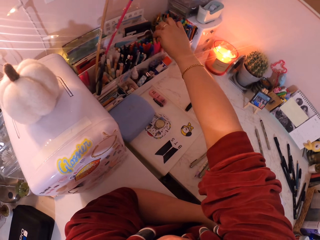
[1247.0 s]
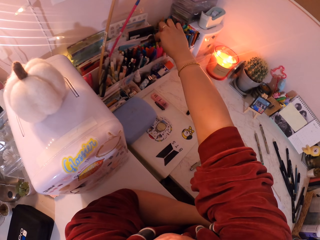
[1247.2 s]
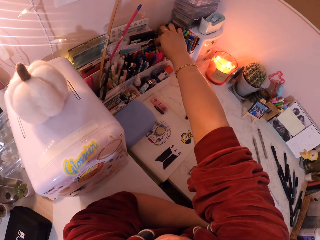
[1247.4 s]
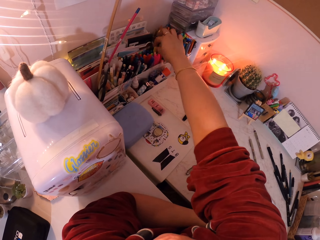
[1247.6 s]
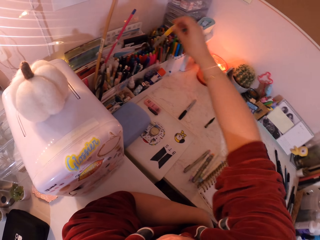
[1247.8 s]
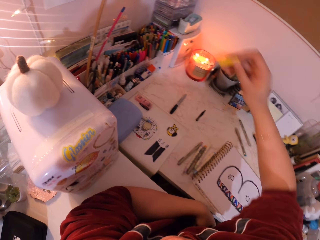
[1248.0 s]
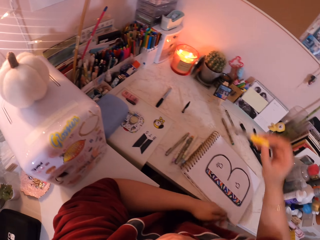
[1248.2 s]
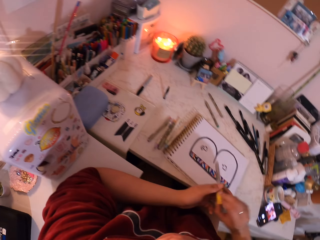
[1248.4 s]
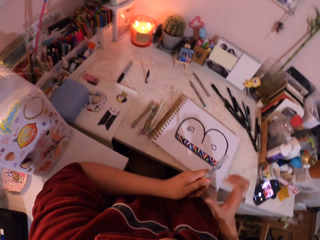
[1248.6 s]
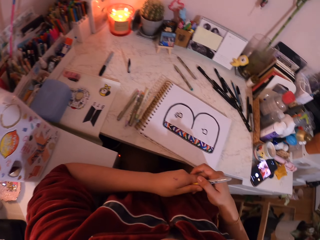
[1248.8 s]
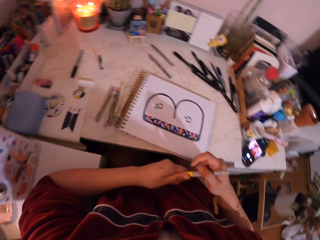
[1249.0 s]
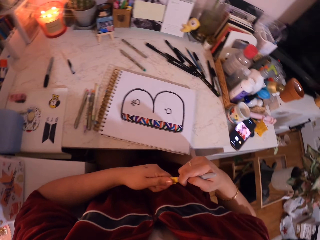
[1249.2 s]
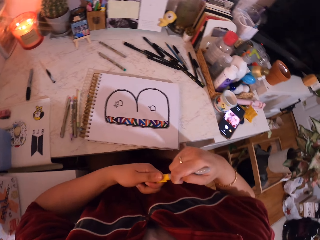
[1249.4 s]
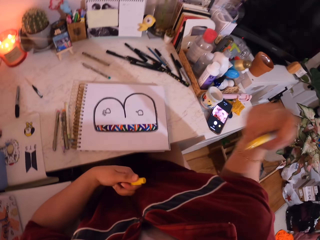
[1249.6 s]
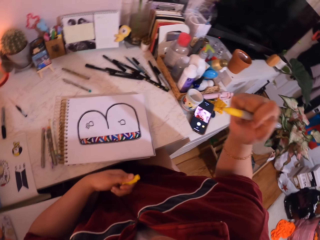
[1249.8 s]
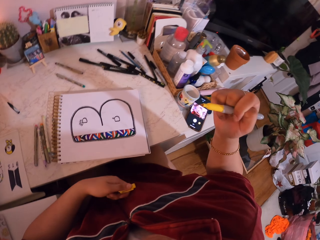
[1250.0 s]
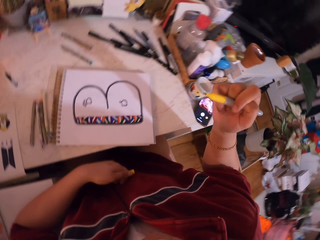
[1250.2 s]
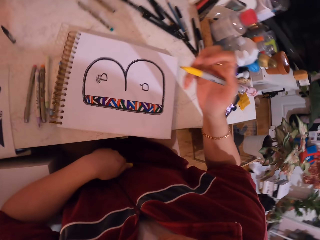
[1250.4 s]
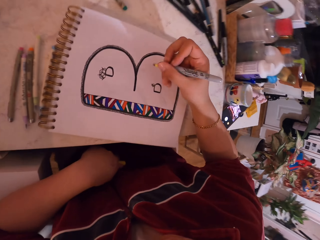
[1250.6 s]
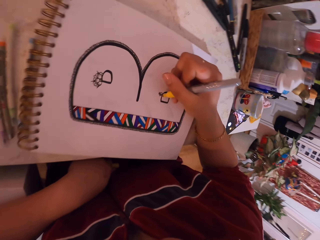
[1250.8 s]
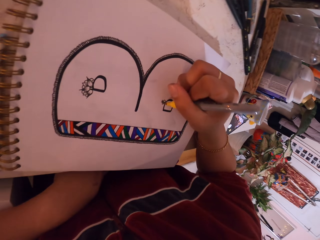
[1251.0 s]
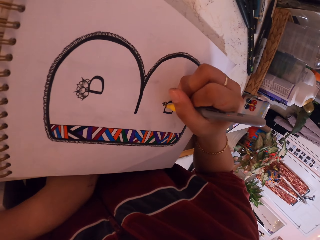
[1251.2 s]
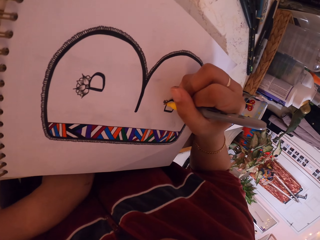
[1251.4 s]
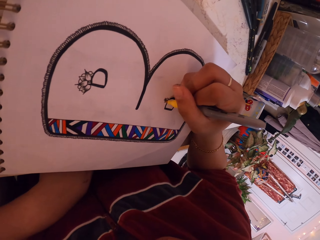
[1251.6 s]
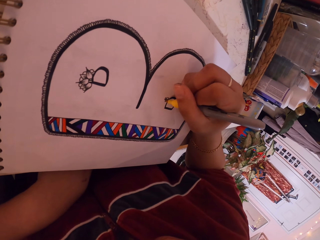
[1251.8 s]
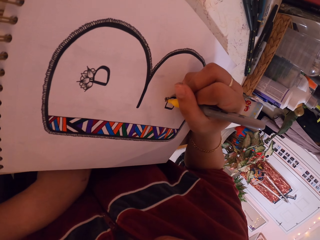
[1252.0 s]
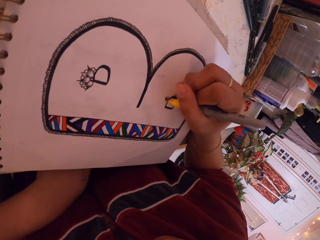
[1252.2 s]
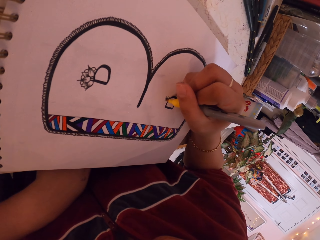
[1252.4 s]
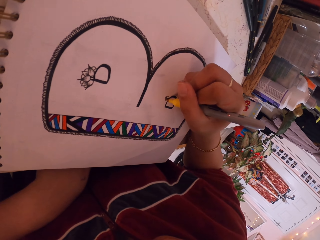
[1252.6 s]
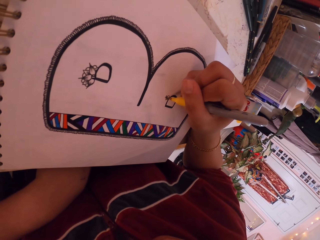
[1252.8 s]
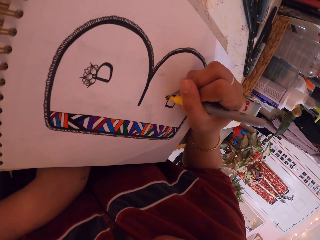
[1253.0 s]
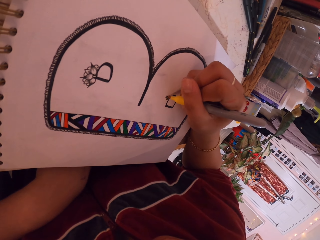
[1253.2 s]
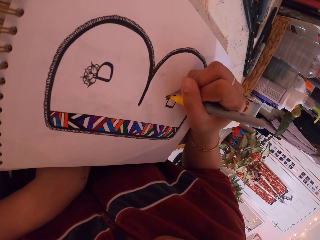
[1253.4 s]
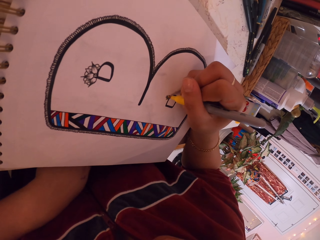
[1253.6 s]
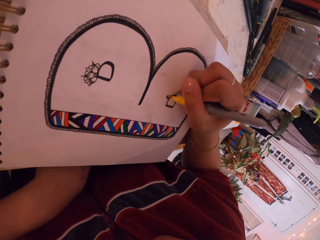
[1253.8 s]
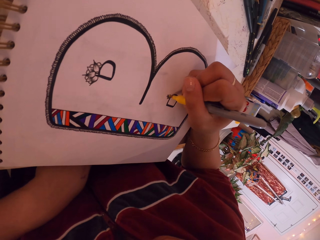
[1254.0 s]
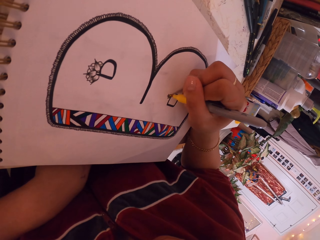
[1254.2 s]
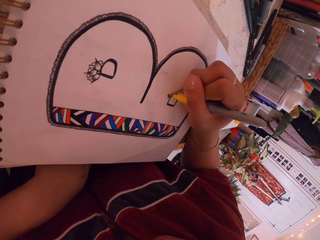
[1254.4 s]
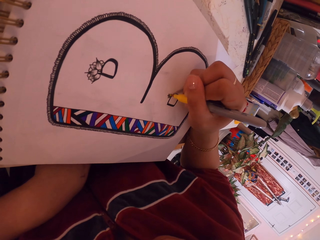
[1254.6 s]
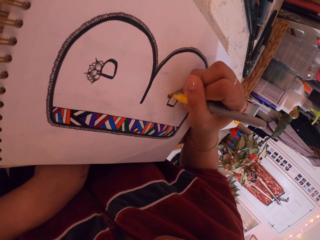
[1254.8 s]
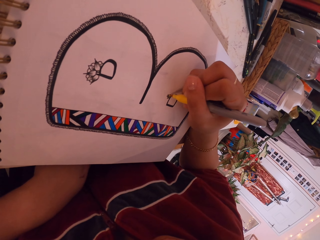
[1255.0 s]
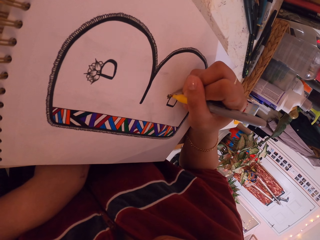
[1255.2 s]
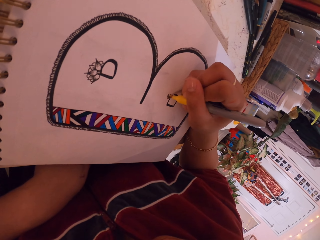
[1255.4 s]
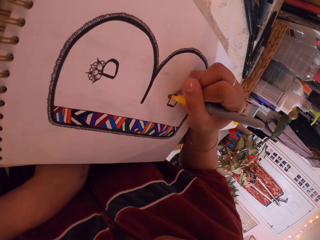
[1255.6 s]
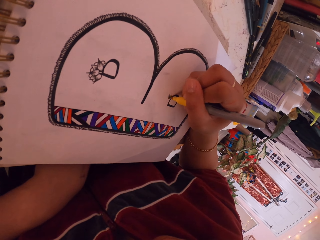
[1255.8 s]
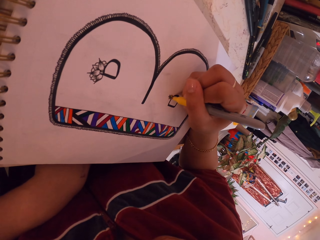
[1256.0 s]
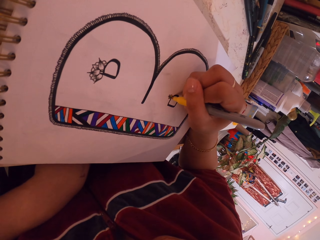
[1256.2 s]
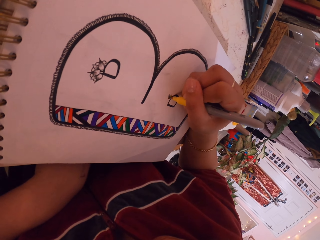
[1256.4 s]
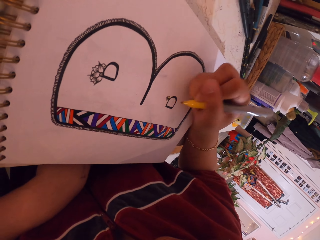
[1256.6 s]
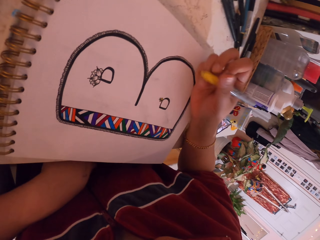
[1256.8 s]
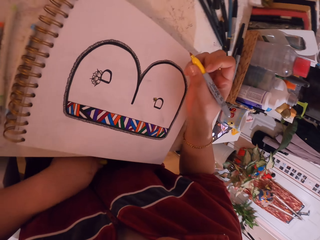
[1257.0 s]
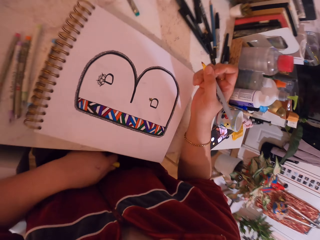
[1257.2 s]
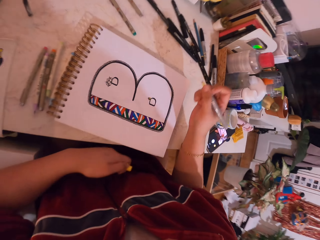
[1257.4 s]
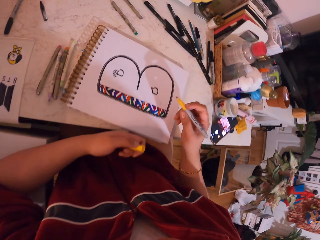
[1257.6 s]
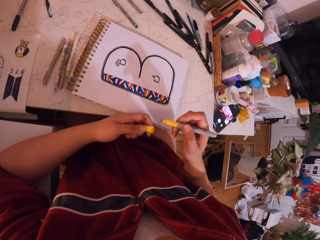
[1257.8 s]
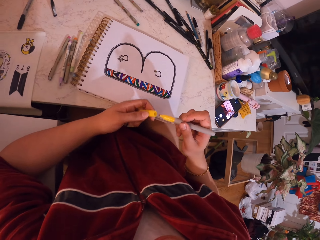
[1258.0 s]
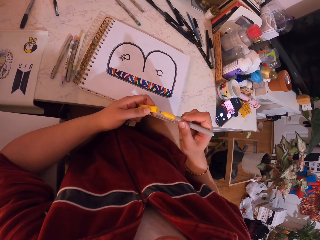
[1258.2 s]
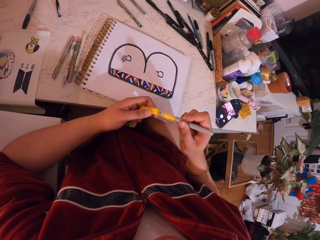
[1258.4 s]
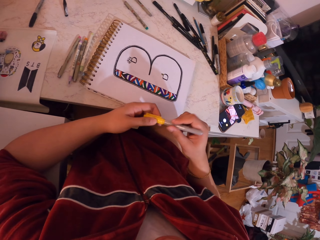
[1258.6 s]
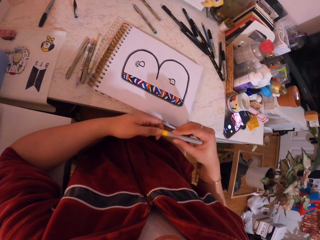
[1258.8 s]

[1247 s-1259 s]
The camera wearer picks up the pen. They remove the lid from the pen. They paint with the pen on the art. They put the lid on the pen.

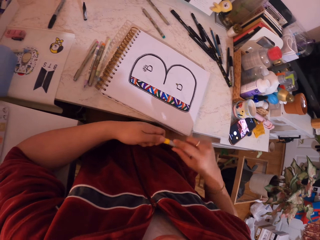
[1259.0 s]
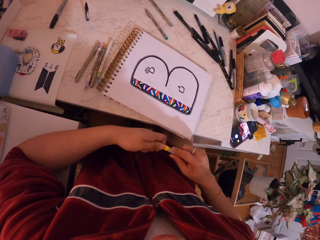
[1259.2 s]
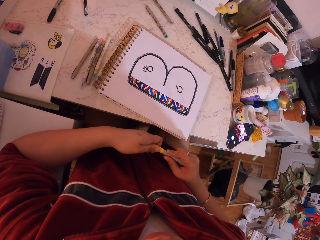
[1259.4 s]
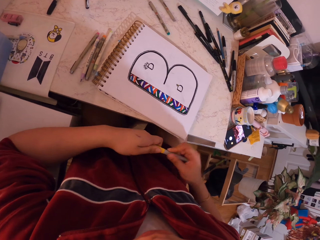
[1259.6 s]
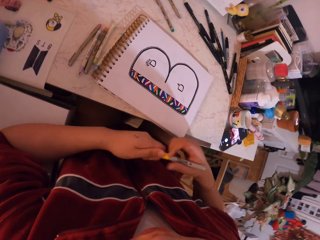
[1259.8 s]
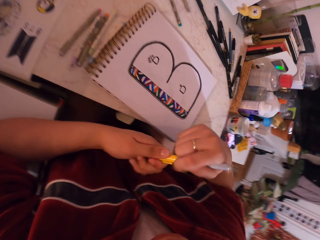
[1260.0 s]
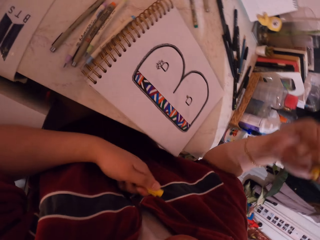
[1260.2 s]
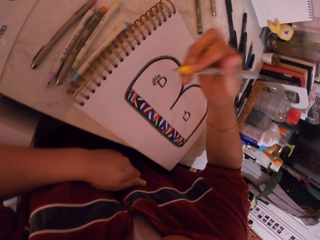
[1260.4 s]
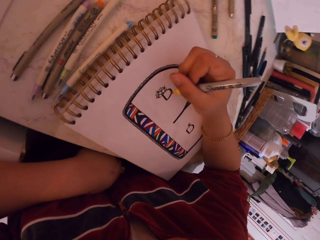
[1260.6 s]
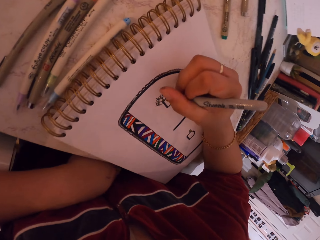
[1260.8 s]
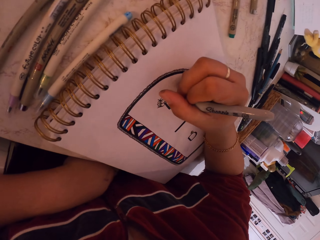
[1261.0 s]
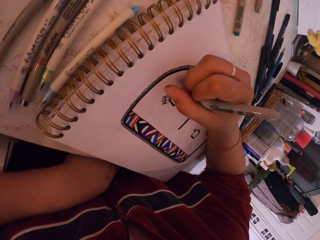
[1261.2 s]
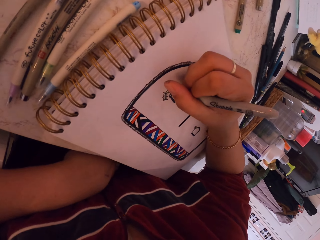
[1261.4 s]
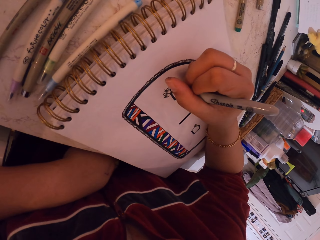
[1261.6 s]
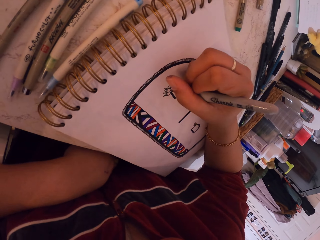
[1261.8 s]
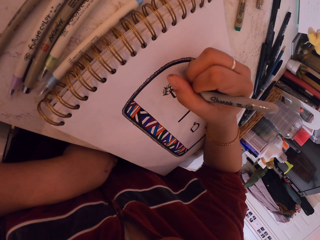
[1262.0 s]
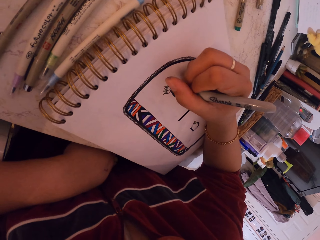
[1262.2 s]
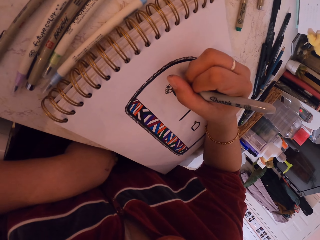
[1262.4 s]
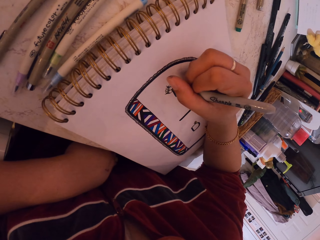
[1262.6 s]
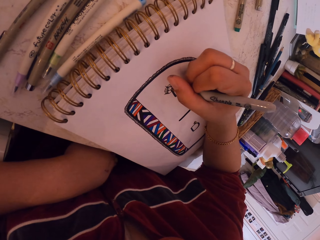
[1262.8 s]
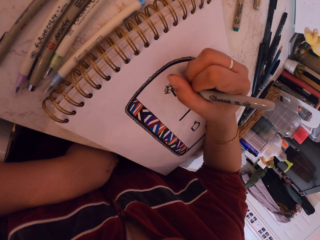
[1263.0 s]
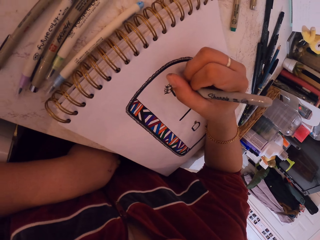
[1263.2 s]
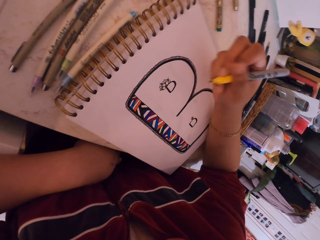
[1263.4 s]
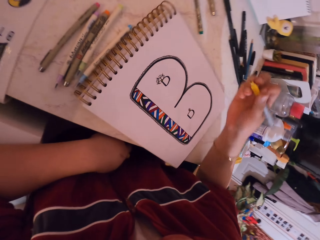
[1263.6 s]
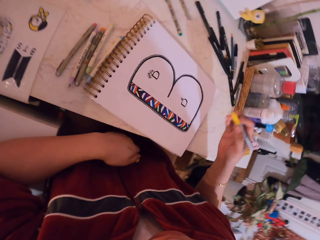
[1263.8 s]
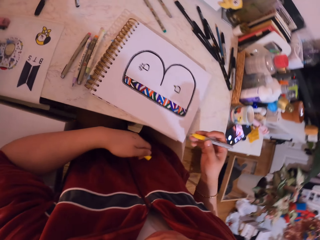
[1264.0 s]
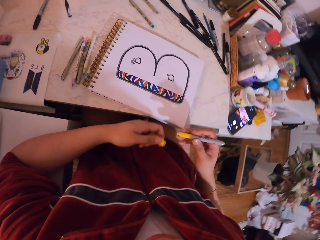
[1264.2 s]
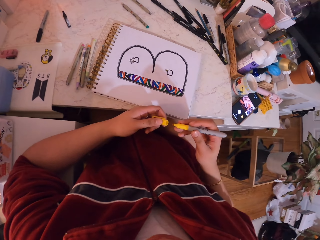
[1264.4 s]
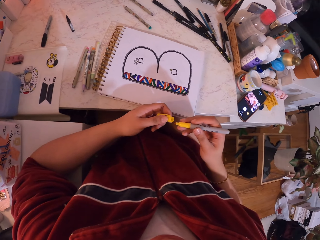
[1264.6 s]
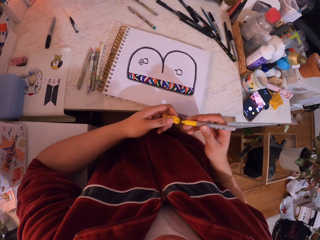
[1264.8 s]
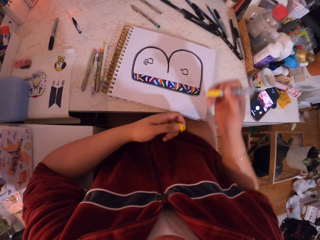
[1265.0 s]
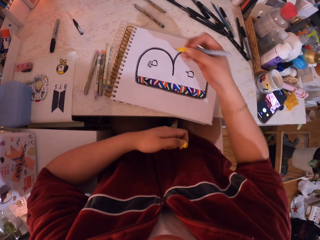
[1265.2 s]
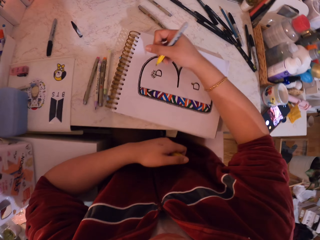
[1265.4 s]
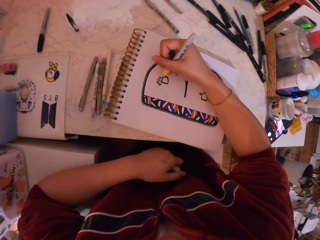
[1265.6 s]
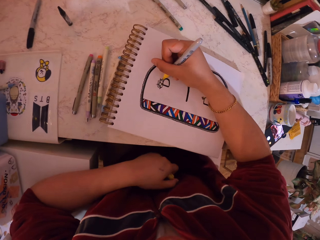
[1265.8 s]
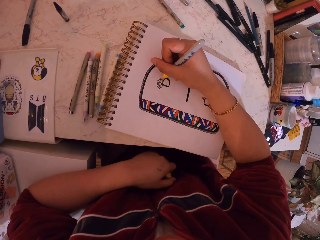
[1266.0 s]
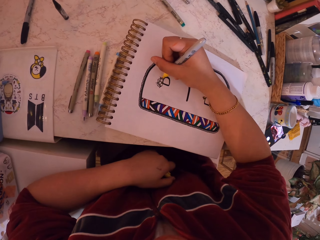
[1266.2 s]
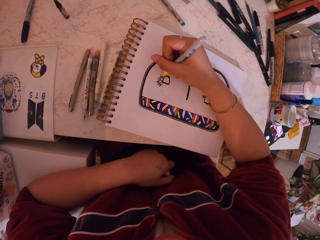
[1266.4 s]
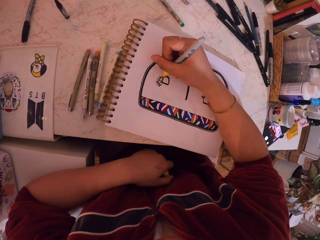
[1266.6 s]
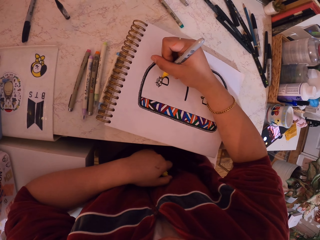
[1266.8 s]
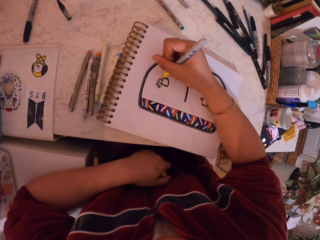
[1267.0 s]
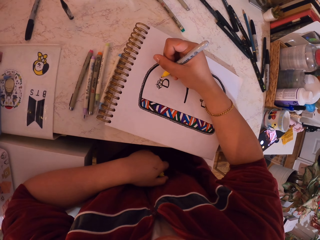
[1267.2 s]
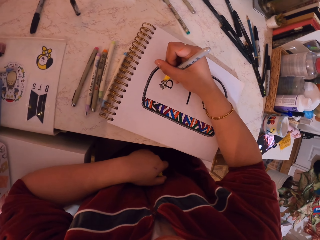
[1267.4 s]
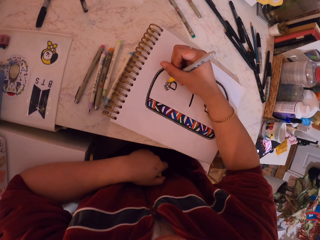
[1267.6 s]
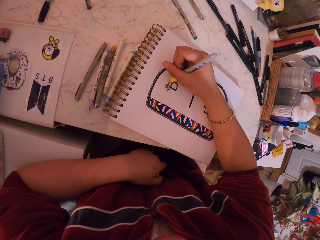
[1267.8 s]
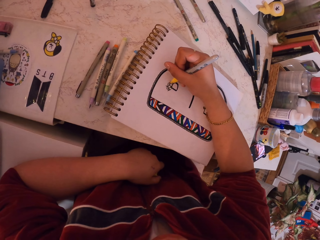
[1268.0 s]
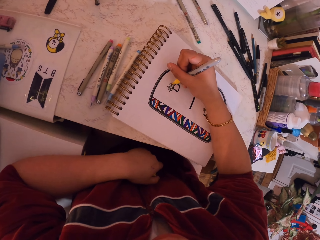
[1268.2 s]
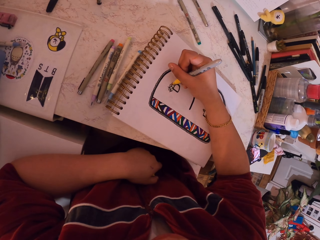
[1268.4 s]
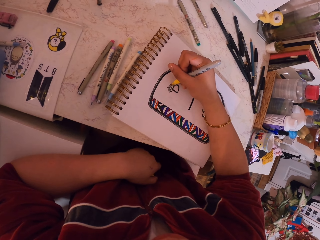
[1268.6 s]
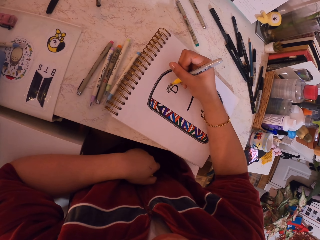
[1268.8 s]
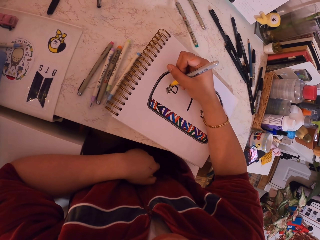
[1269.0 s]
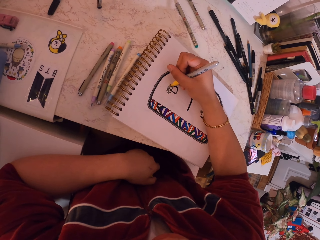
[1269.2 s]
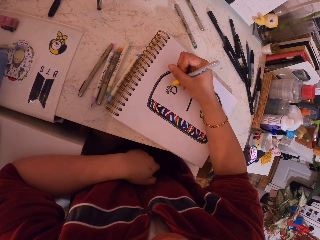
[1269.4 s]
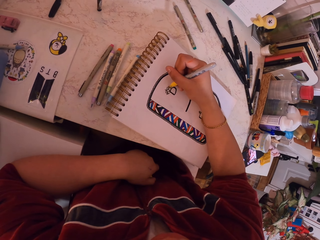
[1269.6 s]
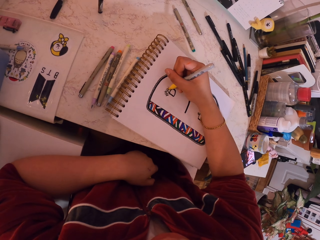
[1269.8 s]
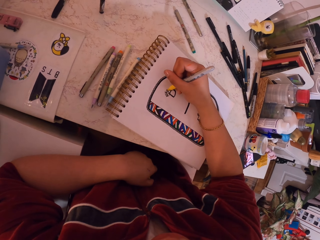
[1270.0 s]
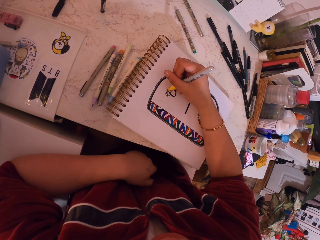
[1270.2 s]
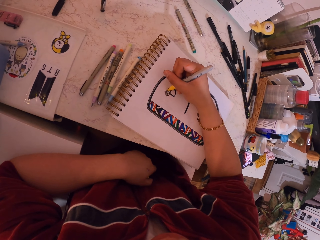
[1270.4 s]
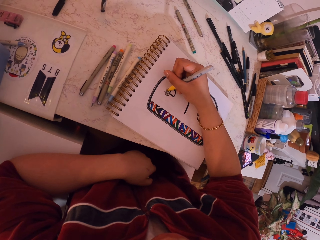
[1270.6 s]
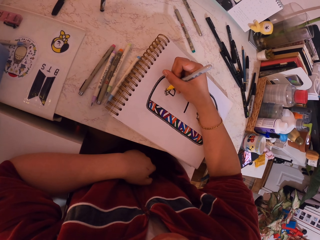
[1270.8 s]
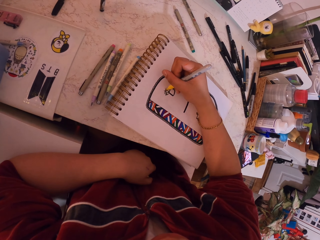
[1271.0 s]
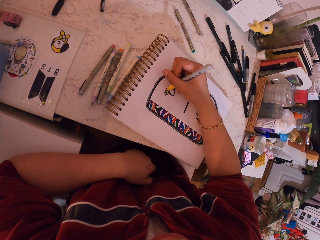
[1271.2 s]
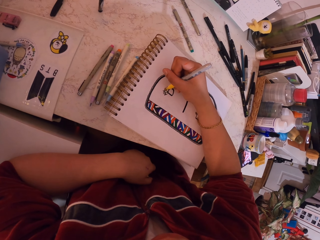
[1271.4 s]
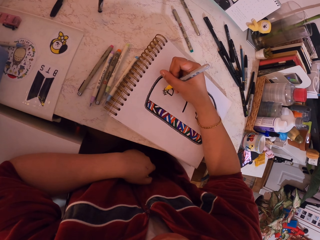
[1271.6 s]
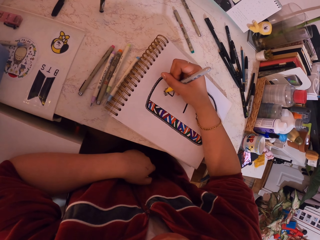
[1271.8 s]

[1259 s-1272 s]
The camera wearer removes the pen from the lid. They paint with the pen. They move the hands. They paint with the pen.
